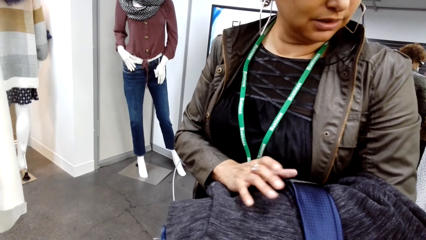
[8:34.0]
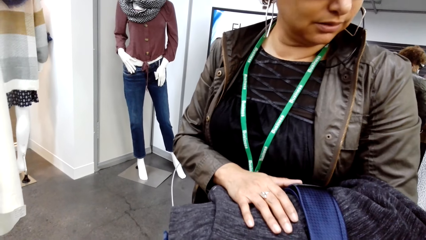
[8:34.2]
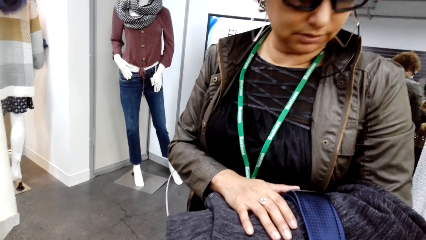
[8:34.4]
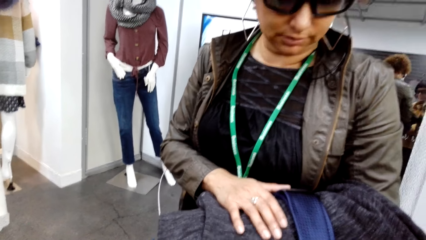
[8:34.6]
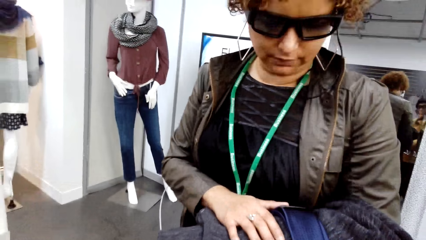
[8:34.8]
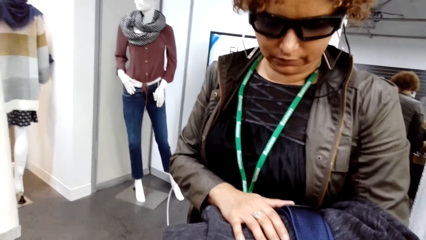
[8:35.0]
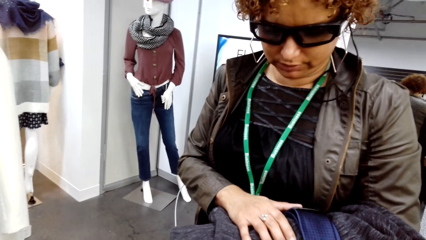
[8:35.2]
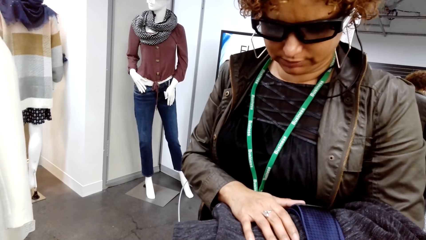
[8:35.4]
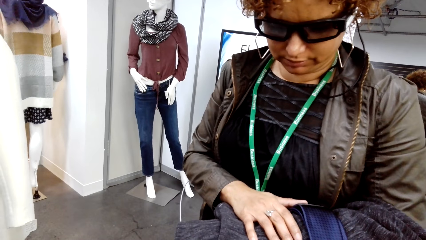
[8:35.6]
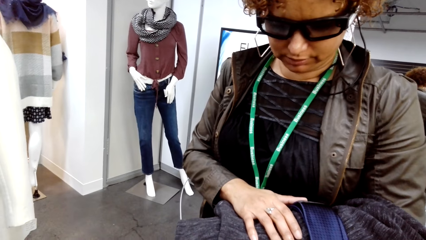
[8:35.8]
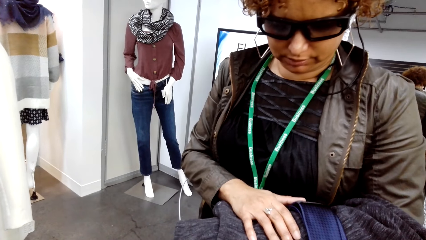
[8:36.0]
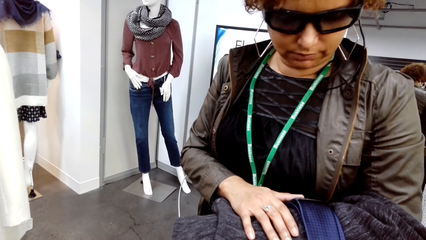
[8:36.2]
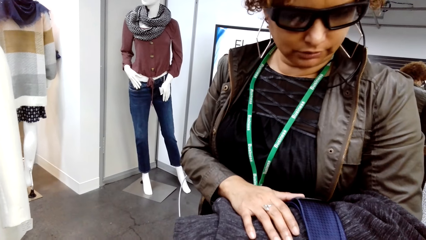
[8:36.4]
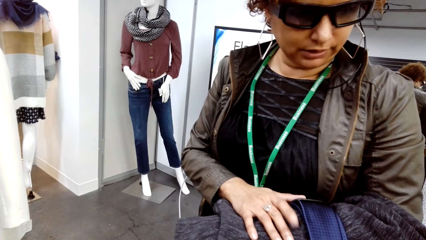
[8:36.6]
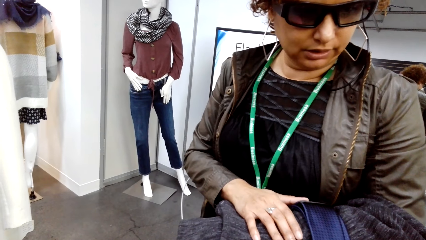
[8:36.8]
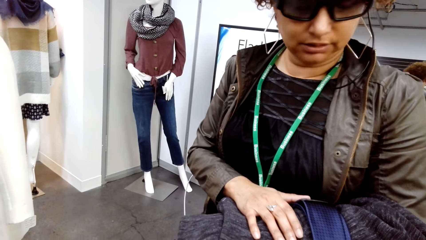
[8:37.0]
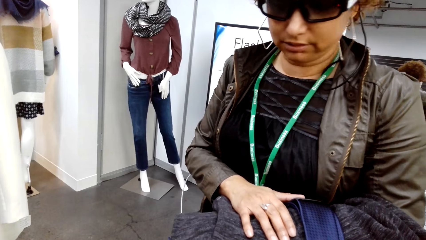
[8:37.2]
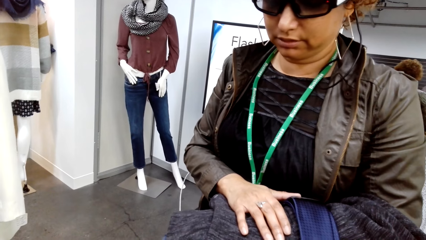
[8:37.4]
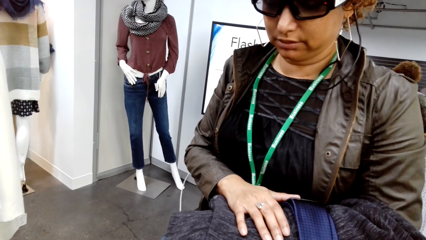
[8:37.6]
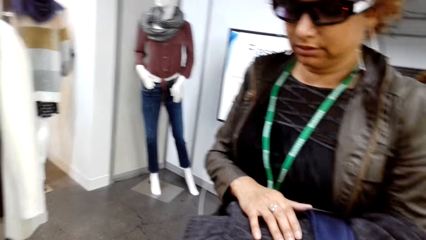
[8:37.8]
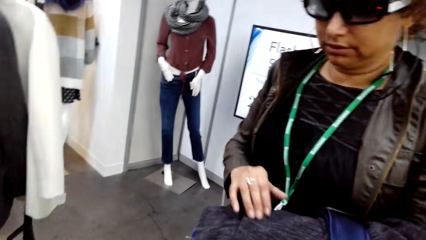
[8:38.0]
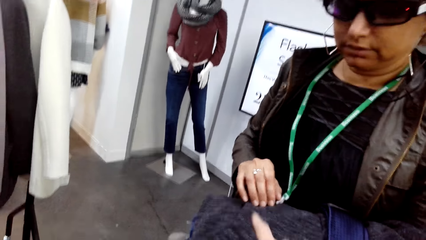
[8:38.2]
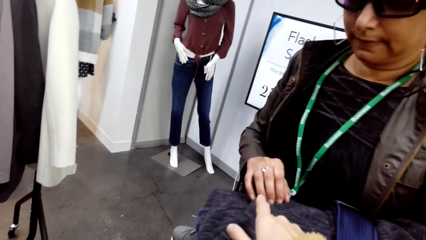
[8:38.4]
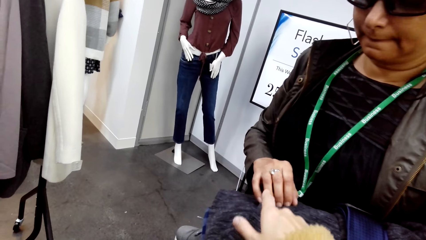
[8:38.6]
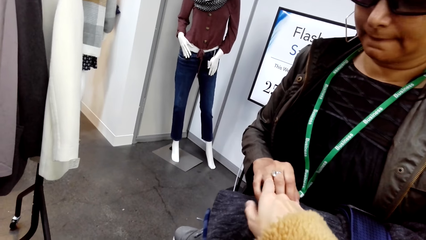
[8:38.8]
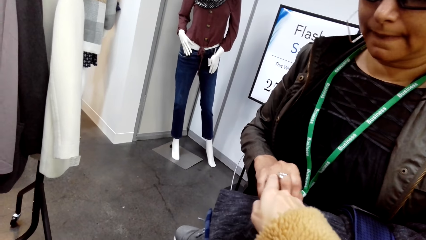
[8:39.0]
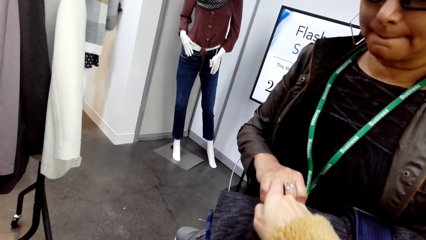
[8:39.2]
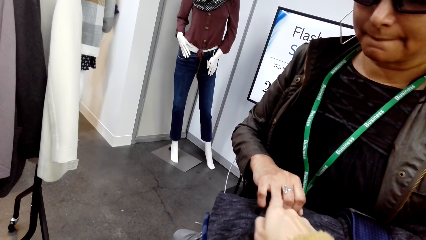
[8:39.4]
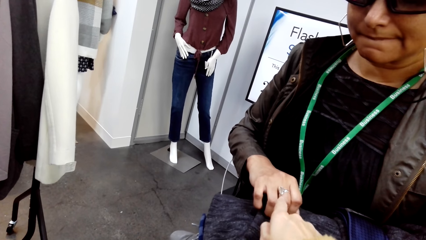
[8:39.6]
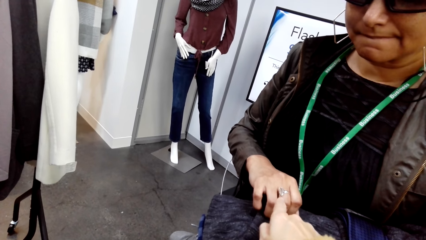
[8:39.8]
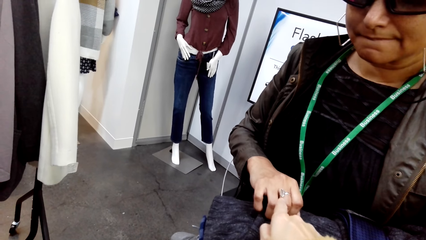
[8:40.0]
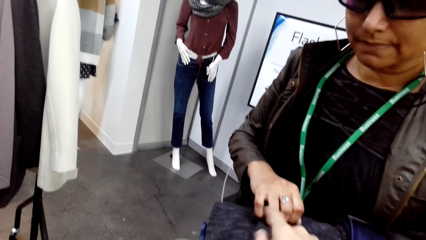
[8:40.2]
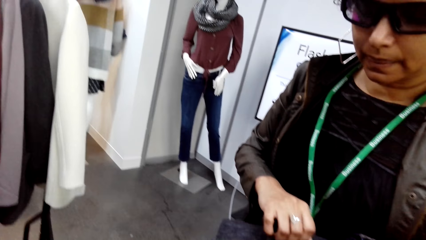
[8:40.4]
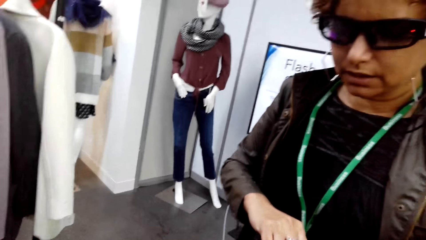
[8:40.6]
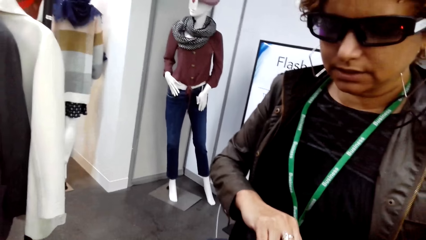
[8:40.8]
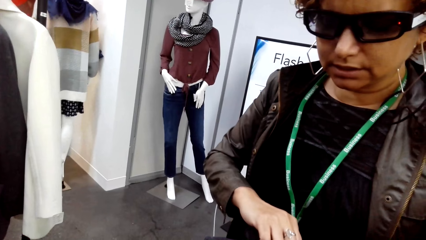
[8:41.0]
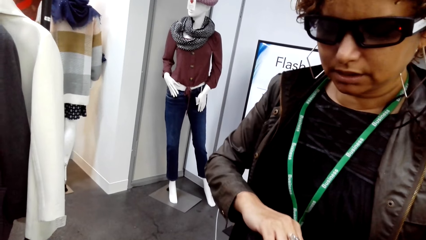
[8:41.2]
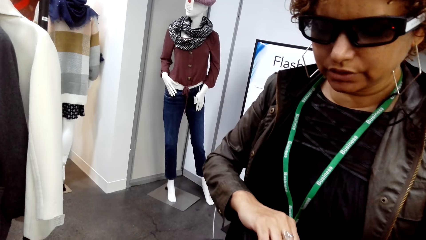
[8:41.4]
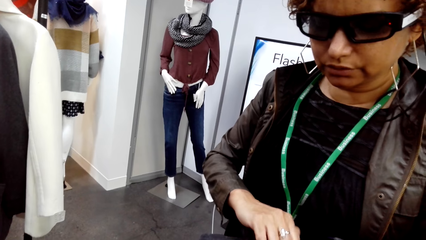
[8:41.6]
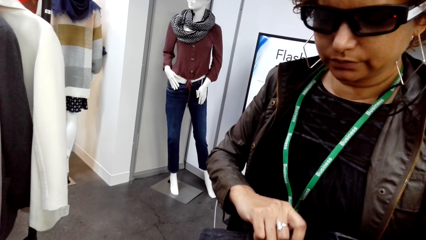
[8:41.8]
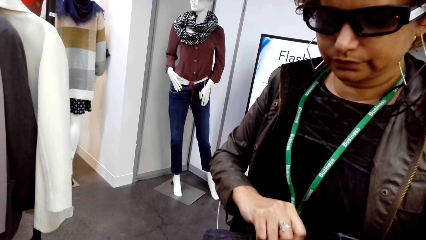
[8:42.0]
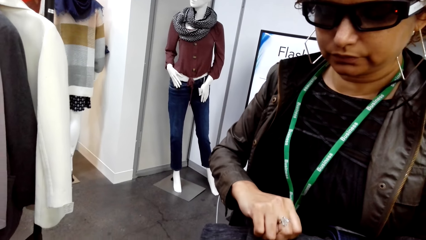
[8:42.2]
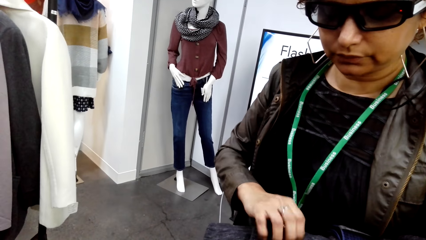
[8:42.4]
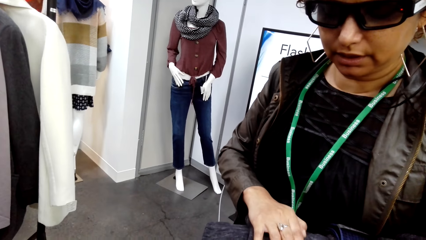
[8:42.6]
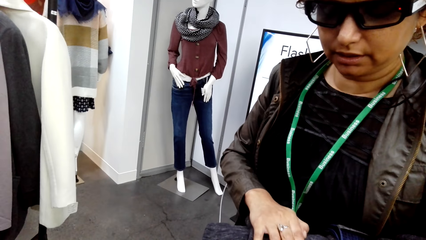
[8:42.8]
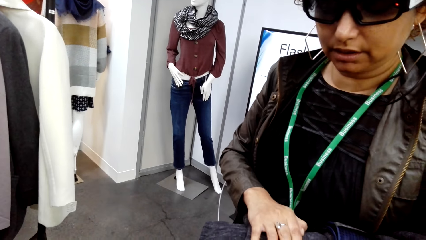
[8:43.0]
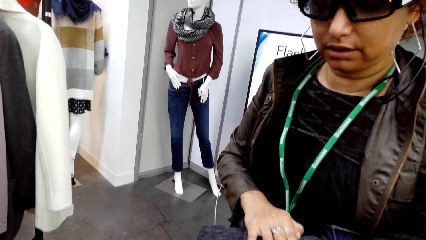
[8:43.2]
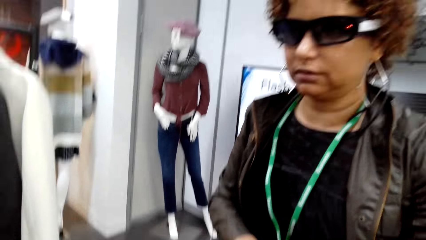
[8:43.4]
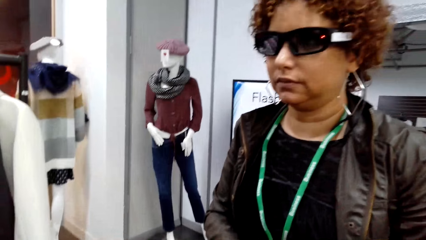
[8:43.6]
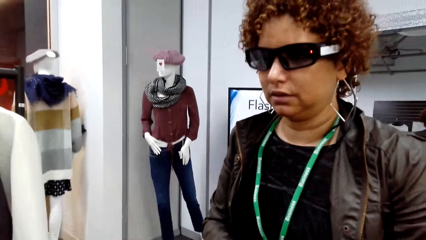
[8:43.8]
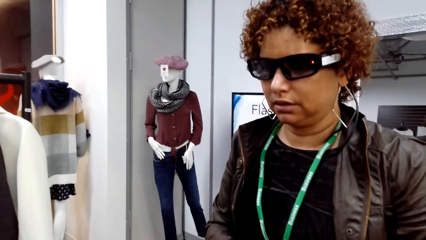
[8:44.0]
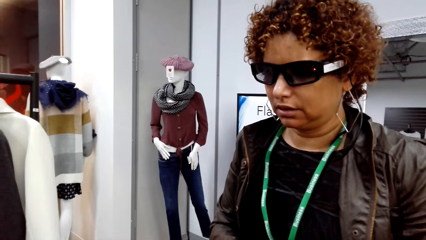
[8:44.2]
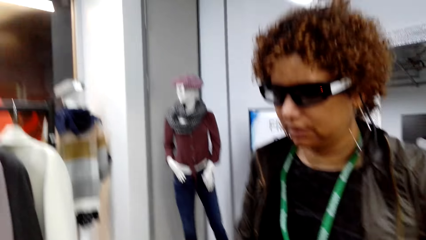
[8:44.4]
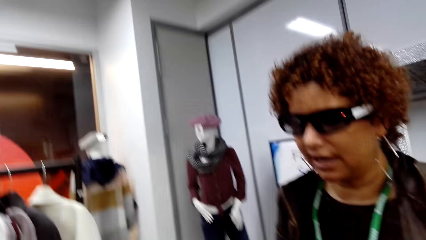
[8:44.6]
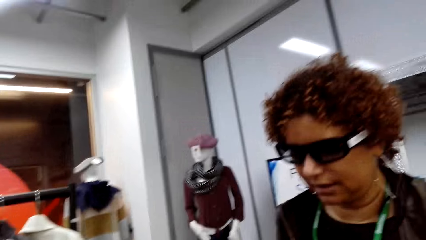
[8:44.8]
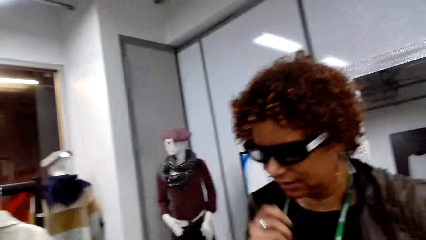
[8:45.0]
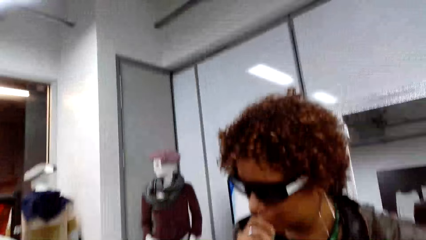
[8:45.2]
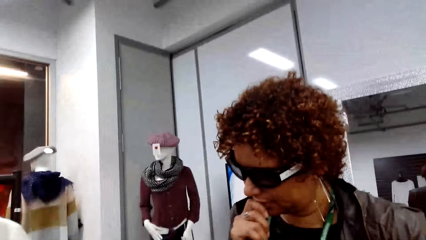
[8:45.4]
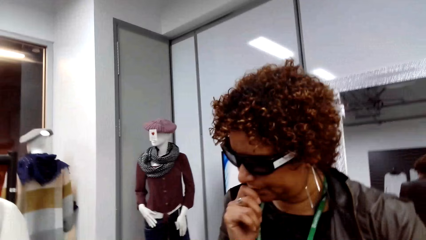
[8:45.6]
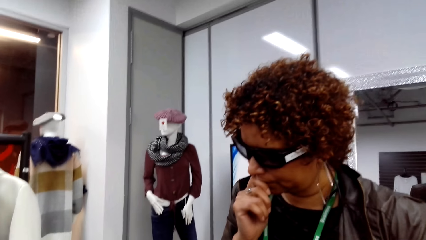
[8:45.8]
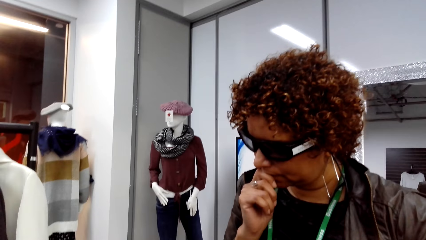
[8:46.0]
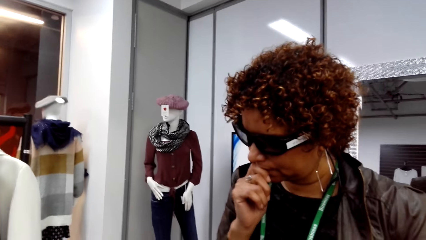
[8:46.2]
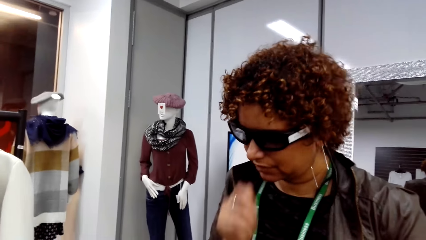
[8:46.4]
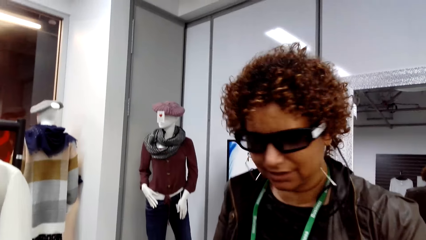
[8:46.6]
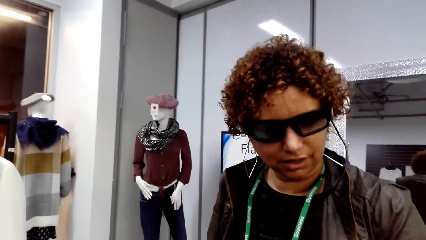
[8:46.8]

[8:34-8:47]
The camera wearer points at a woman's ring. The woman talks to the camera wearer.

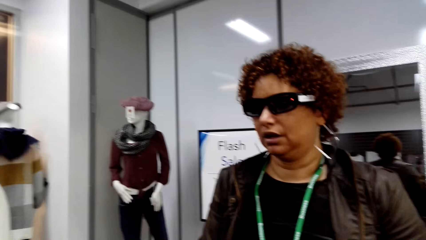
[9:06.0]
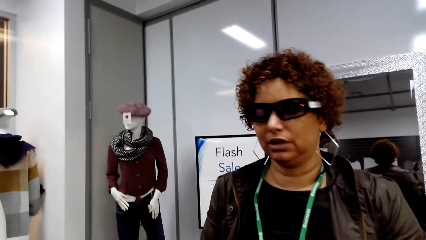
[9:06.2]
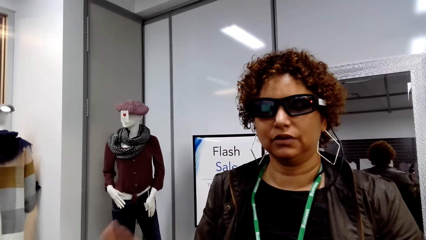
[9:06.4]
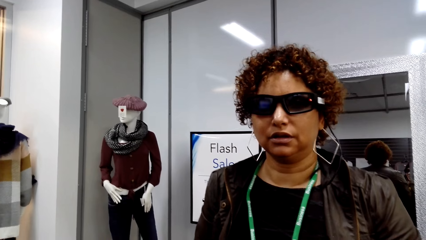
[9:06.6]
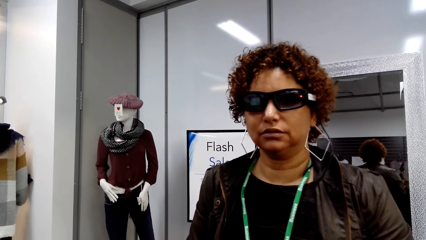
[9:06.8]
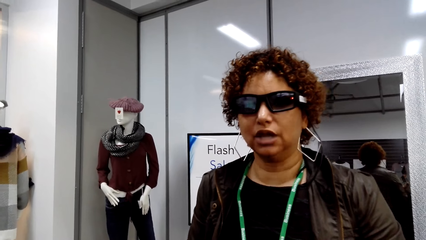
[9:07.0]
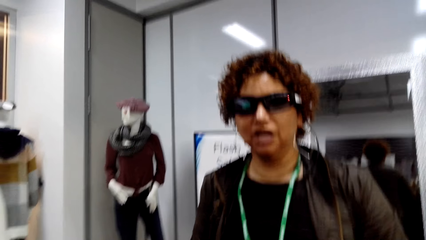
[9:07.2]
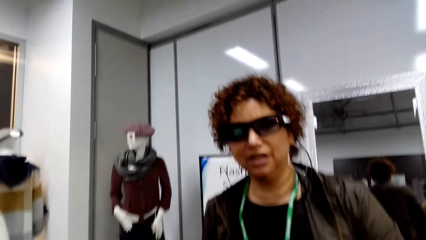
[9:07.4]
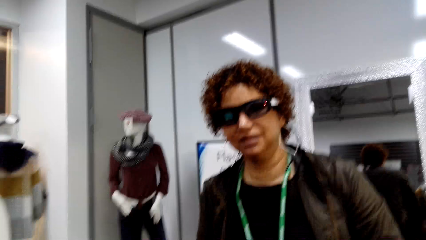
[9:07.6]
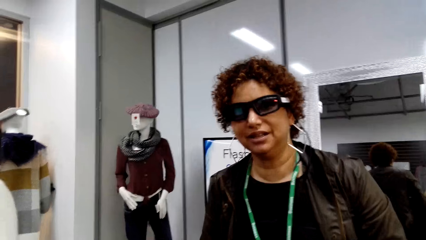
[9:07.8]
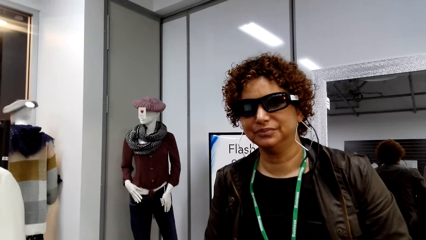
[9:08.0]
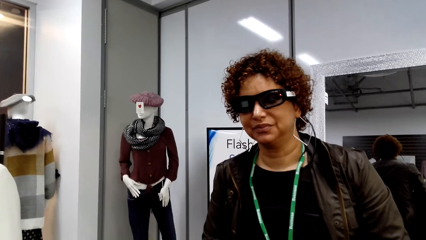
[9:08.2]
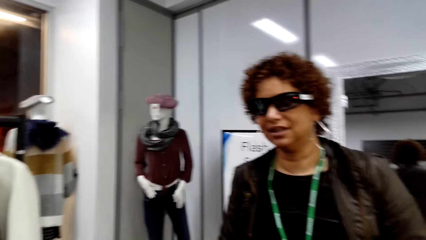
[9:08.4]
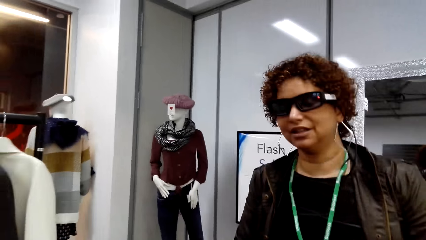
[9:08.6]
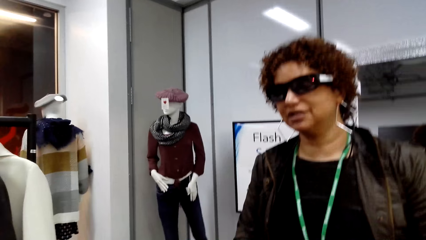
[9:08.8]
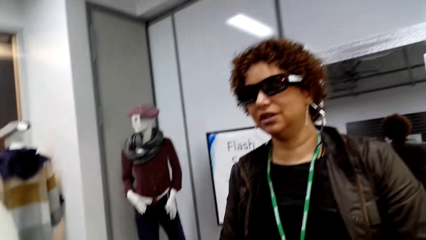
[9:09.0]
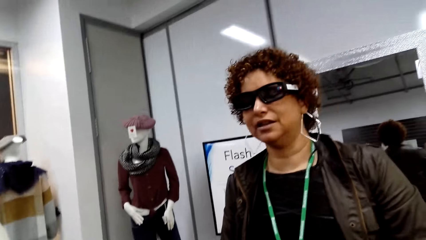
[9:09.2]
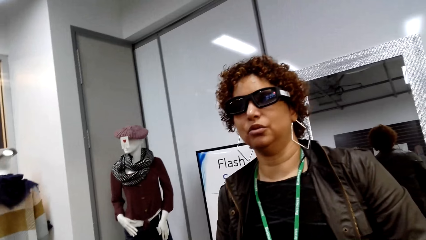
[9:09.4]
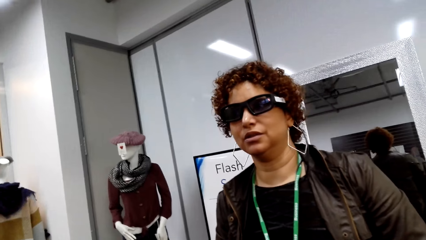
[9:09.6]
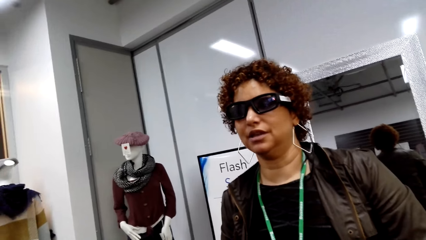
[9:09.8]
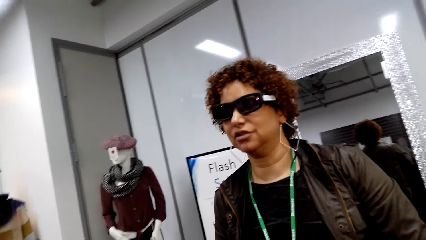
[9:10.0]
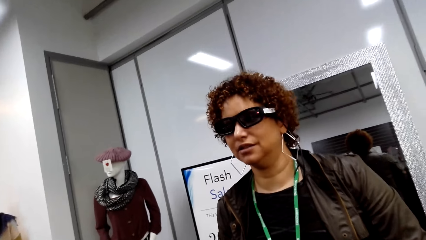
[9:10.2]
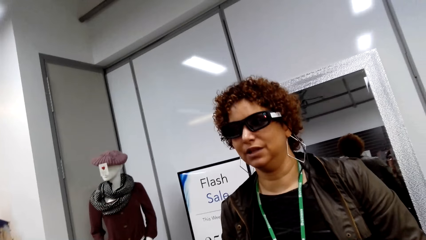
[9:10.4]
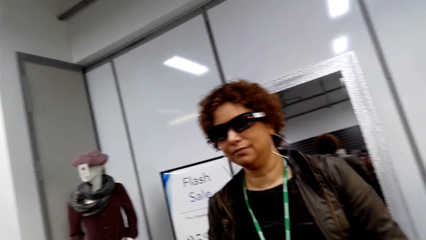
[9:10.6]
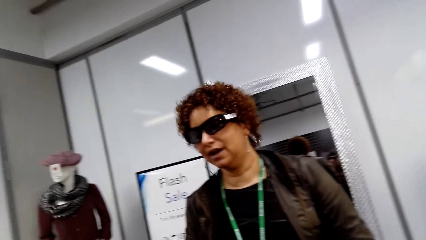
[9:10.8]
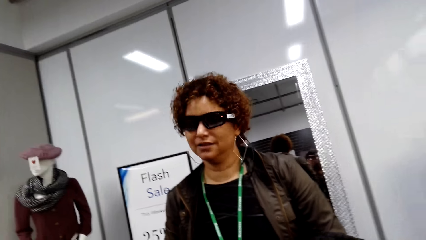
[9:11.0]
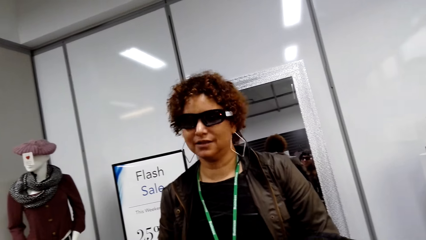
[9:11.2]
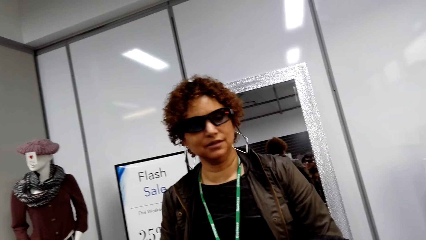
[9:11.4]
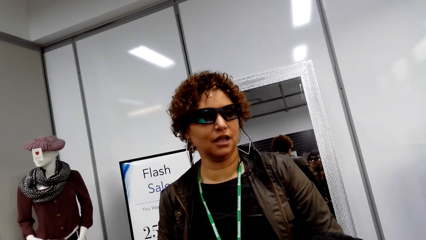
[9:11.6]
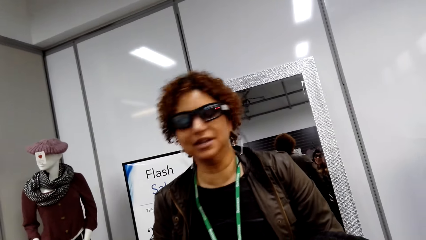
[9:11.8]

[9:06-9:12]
The camera wearer laughs.
